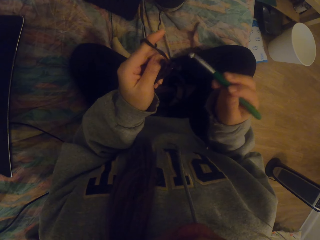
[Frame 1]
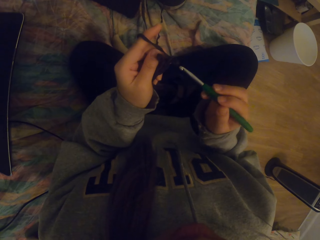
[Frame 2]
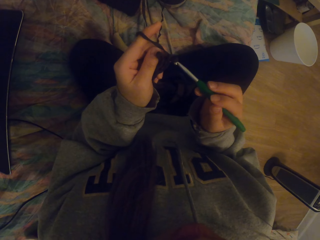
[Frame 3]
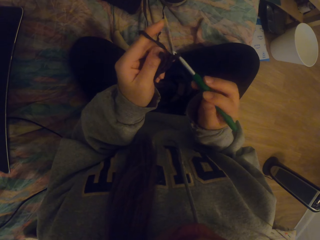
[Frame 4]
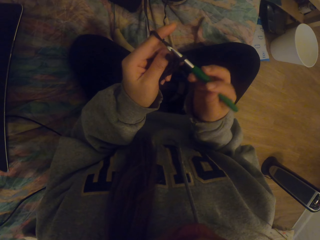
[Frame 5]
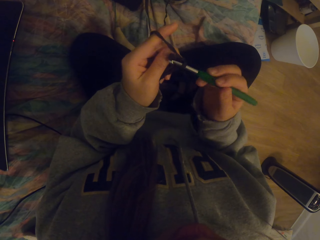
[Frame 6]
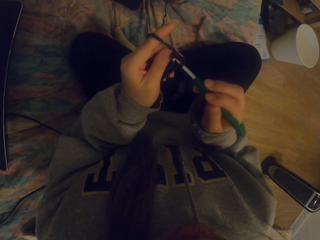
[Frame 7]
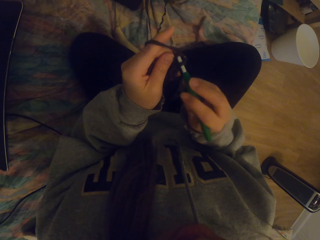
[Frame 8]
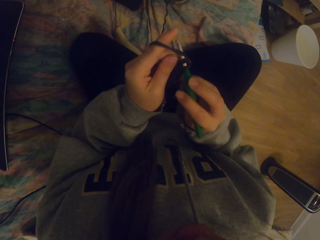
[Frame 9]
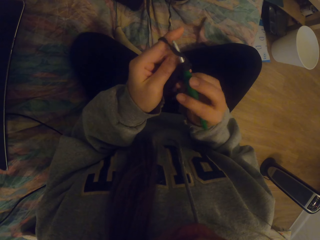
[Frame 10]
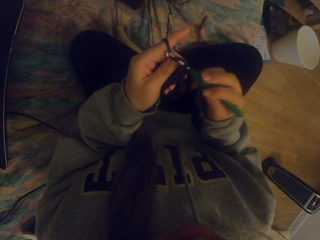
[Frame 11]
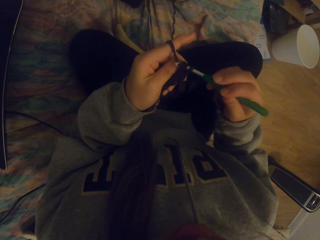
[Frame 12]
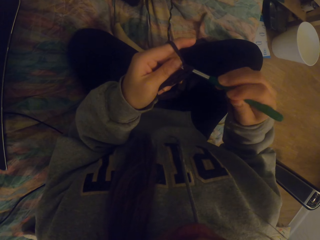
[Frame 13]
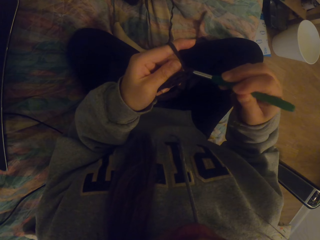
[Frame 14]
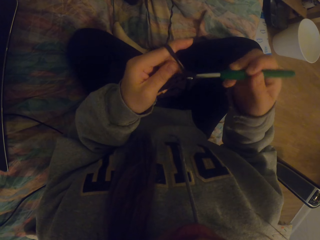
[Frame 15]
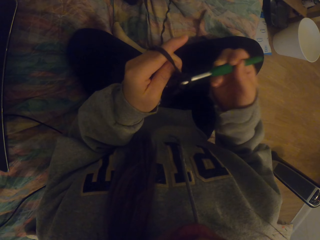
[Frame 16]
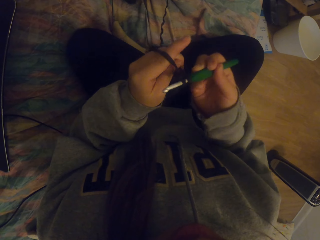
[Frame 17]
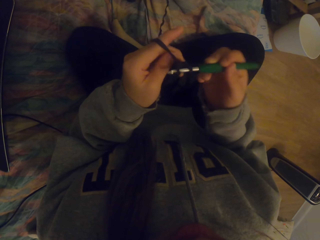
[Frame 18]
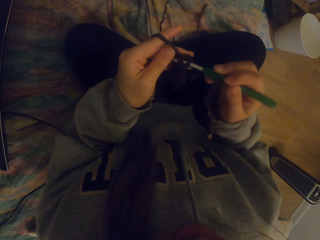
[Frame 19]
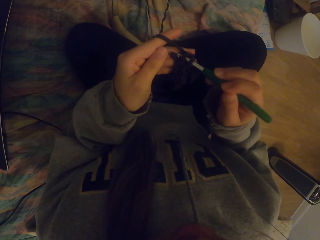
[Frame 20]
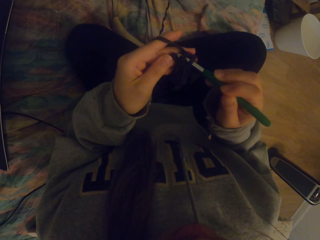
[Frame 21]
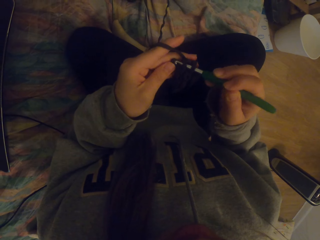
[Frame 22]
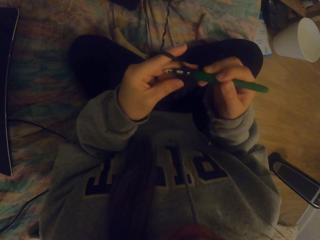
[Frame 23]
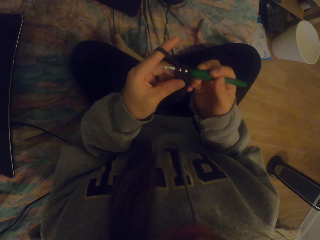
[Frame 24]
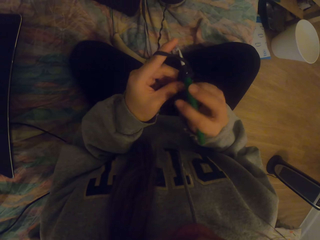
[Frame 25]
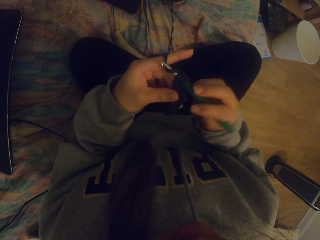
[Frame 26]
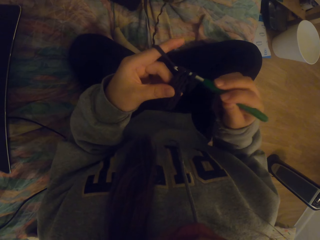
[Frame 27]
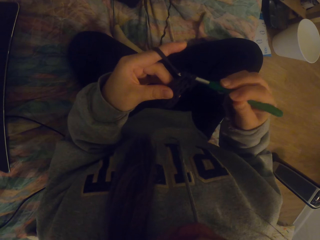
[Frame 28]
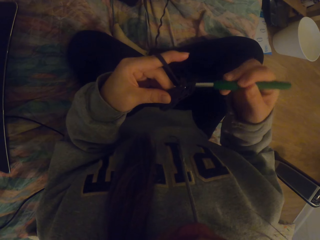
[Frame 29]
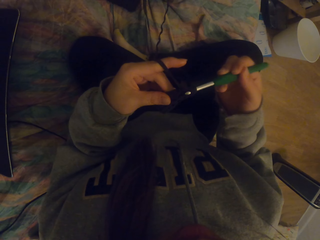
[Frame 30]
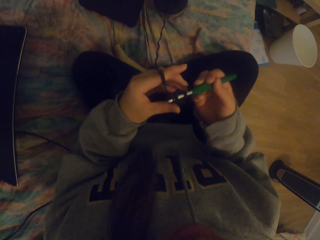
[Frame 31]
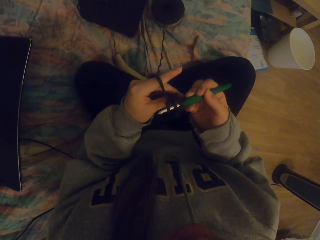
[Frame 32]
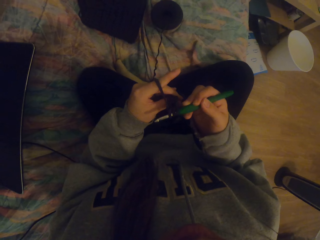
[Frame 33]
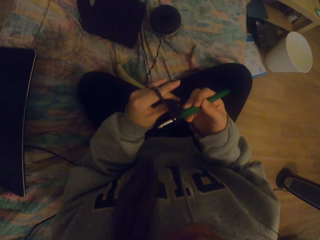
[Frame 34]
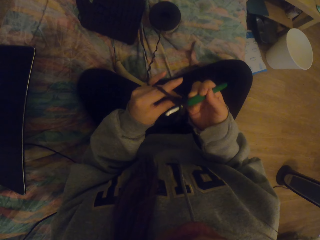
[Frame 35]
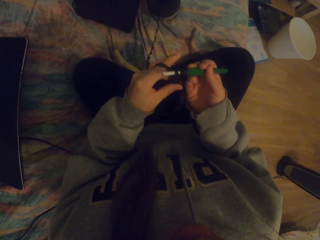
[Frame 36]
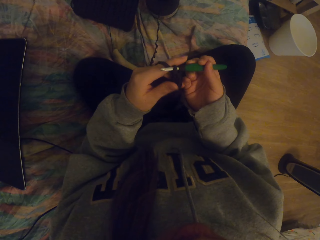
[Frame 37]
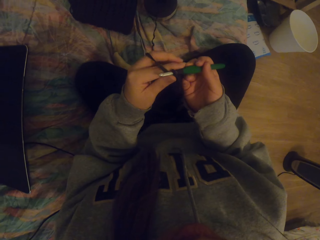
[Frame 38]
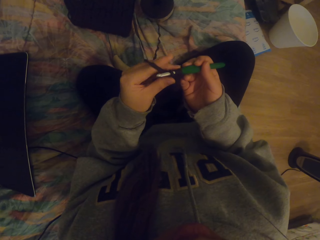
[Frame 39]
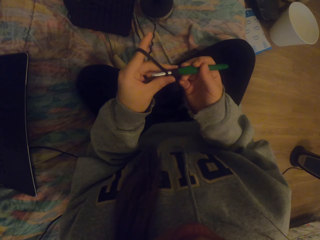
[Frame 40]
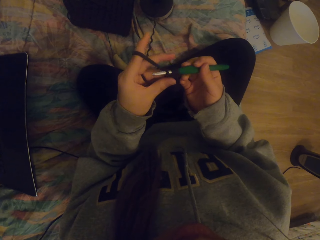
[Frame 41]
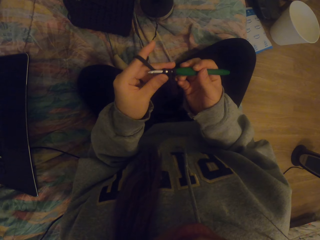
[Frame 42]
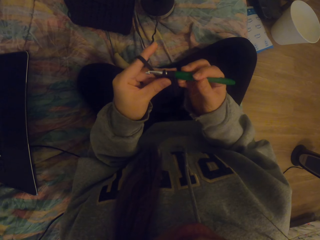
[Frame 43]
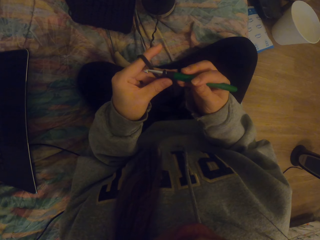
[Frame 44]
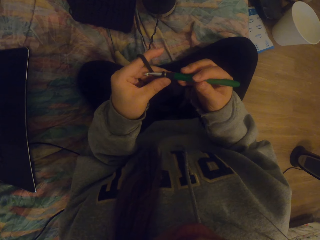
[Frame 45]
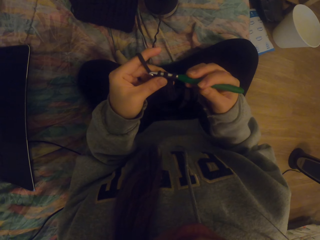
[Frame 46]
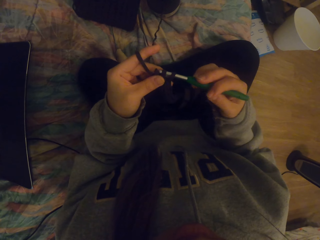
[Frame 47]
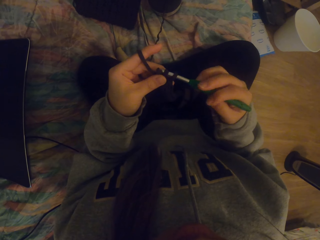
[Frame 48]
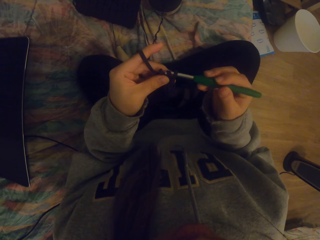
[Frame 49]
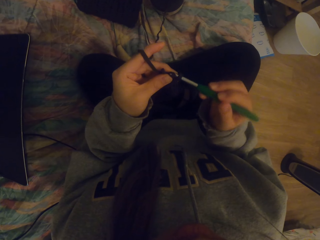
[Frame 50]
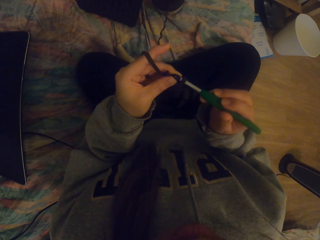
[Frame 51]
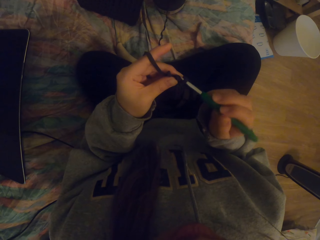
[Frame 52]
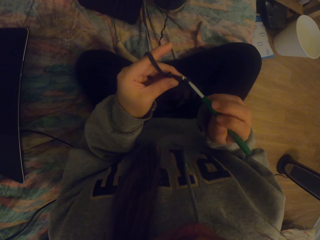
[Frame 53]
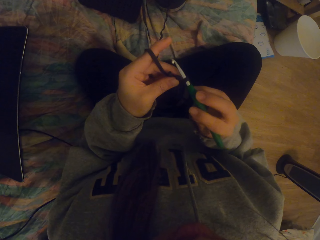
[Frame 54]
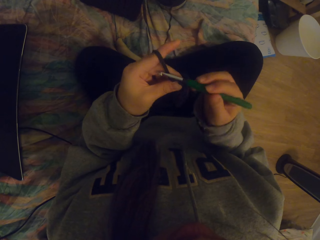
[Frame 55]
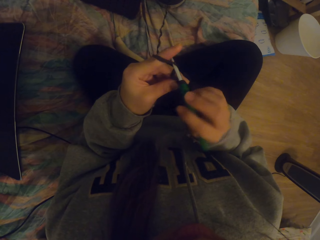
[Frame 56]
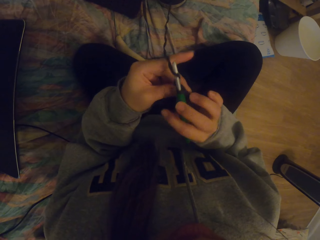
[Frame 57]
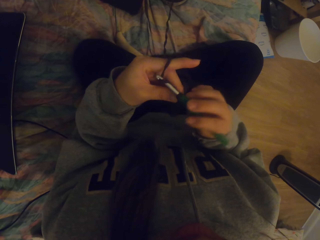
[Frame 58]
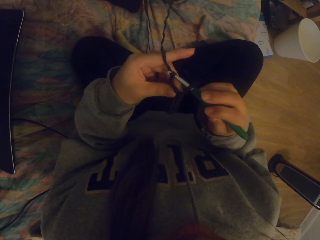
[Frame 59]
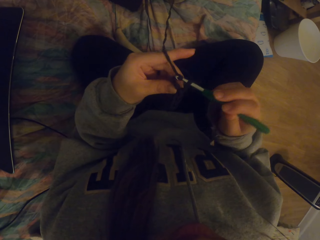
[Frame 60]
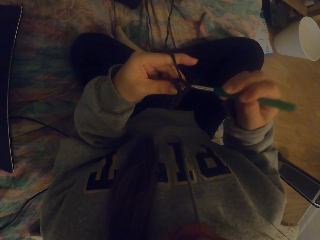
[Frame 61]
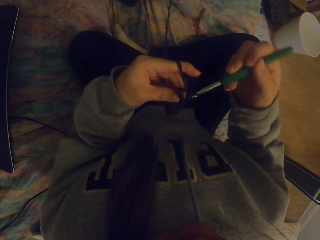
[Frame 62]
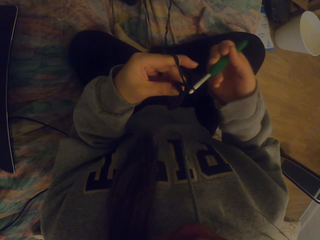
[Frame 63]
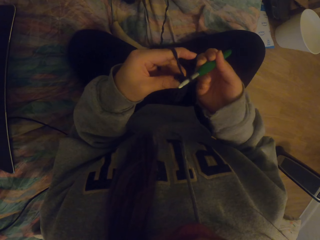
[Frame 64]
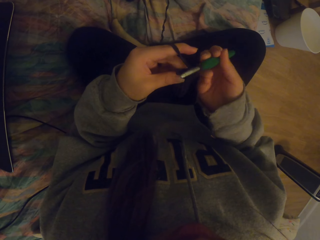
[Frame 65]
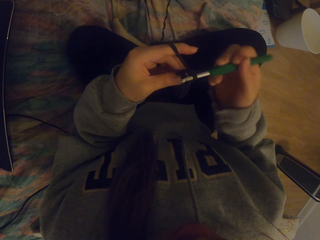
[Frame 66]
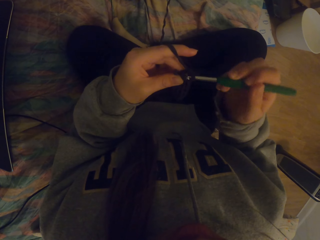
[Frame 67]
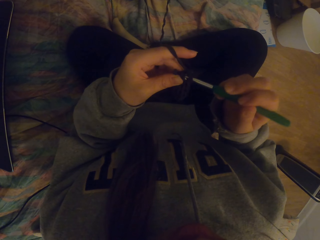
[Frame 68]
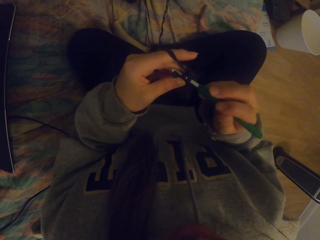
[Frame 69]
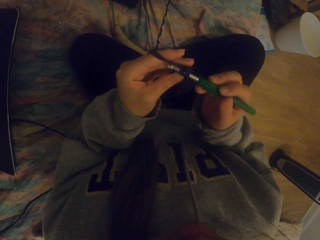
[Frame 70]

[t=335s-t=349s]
The camera wearer straightens the crochet. They crochet with a crochet hook.

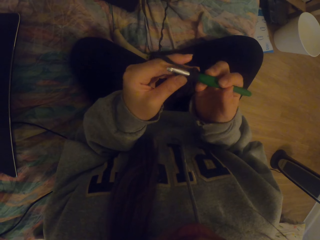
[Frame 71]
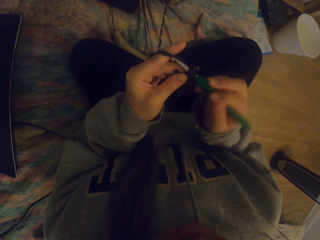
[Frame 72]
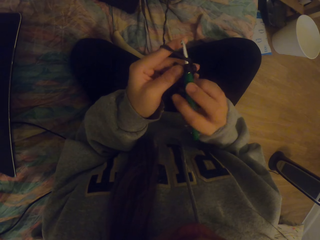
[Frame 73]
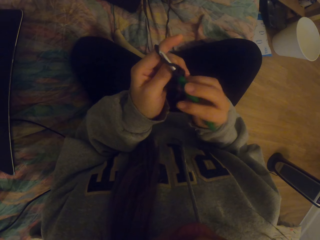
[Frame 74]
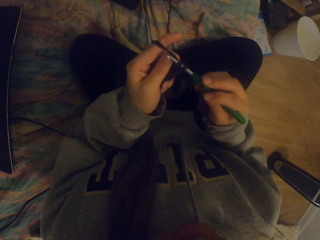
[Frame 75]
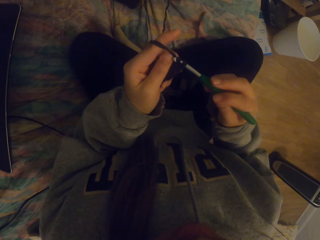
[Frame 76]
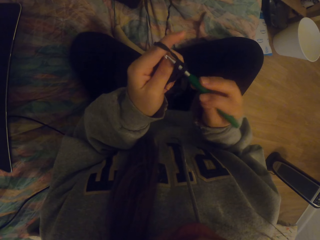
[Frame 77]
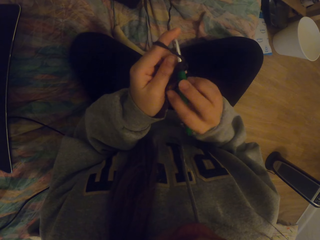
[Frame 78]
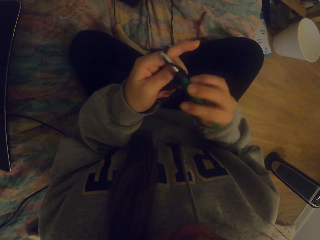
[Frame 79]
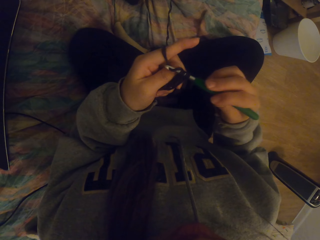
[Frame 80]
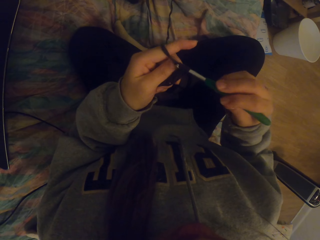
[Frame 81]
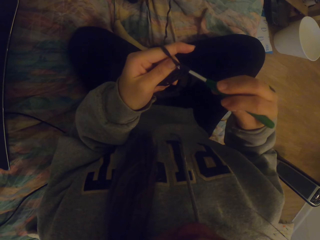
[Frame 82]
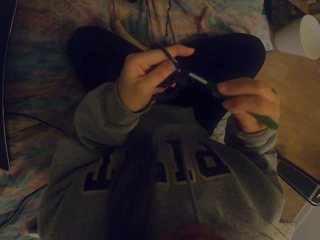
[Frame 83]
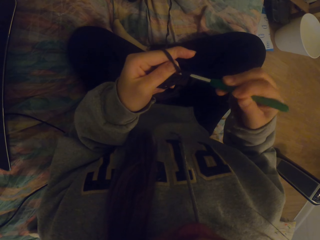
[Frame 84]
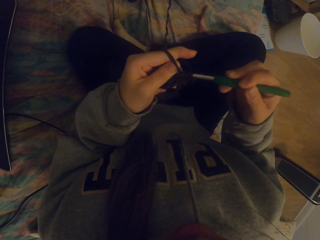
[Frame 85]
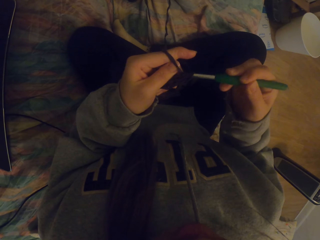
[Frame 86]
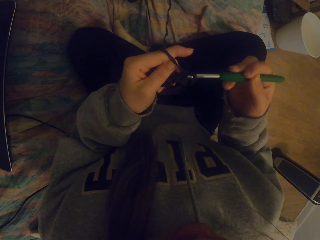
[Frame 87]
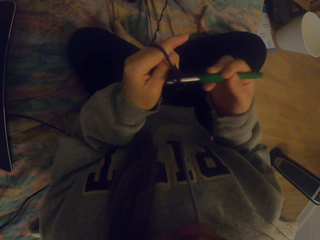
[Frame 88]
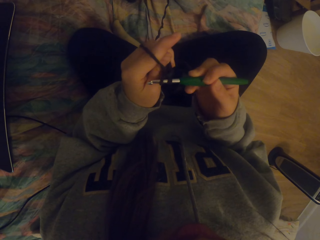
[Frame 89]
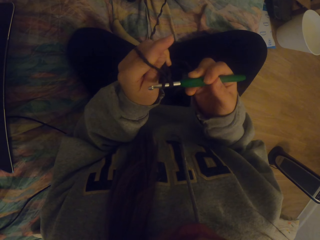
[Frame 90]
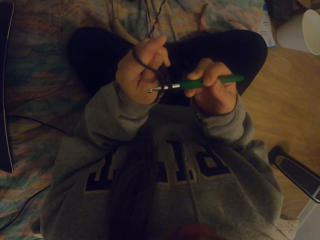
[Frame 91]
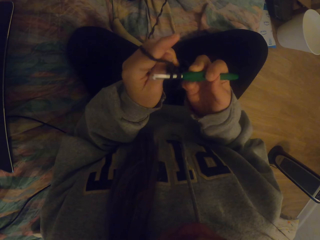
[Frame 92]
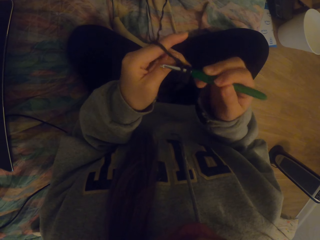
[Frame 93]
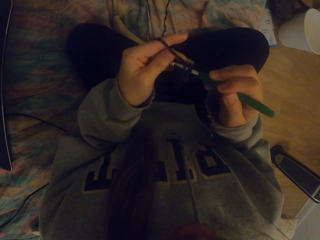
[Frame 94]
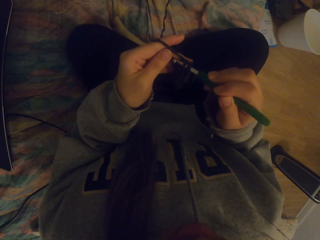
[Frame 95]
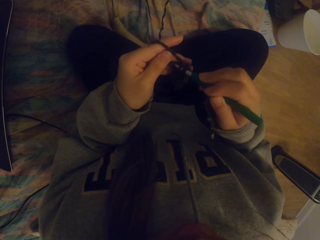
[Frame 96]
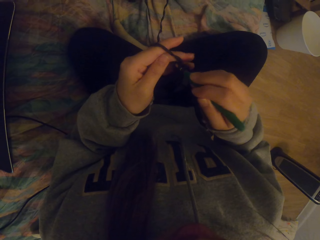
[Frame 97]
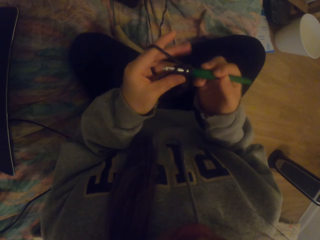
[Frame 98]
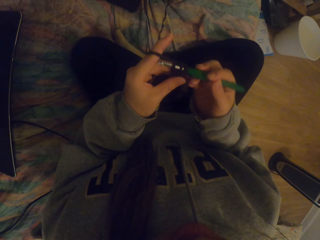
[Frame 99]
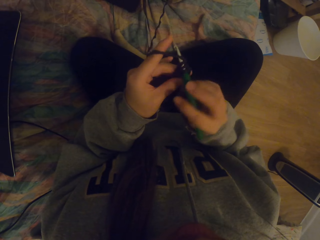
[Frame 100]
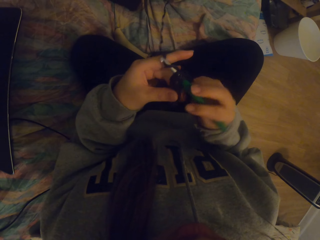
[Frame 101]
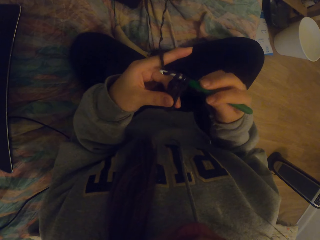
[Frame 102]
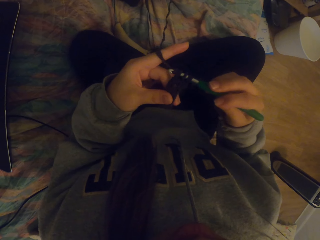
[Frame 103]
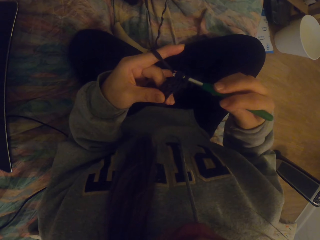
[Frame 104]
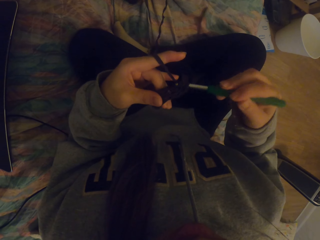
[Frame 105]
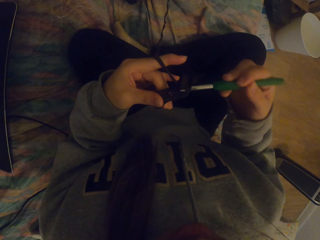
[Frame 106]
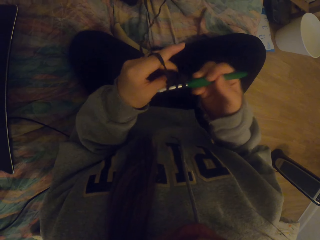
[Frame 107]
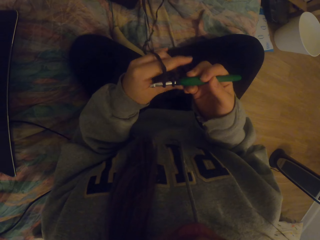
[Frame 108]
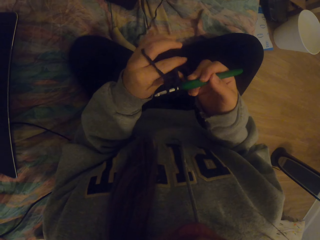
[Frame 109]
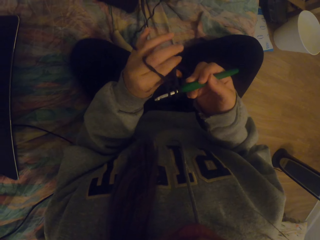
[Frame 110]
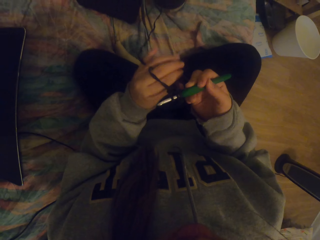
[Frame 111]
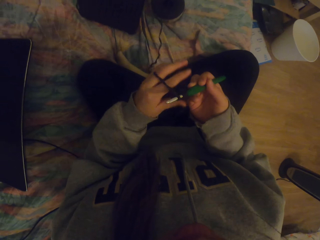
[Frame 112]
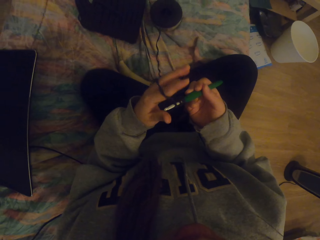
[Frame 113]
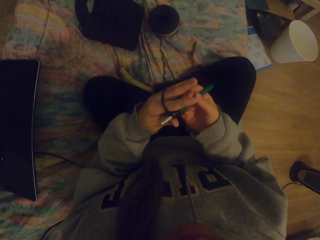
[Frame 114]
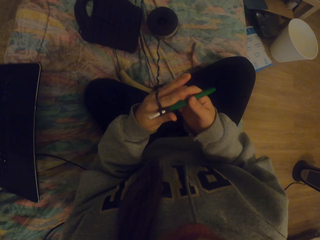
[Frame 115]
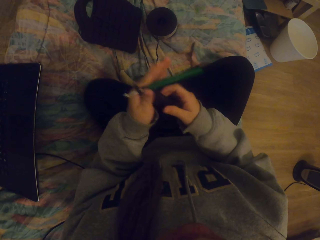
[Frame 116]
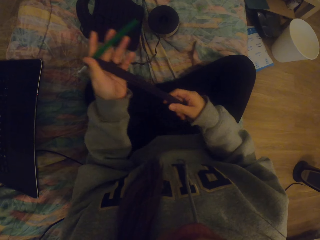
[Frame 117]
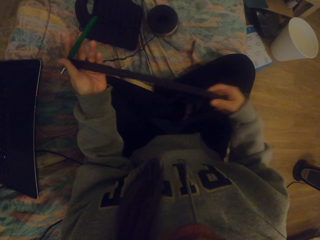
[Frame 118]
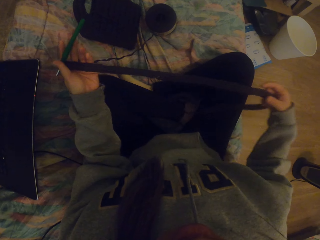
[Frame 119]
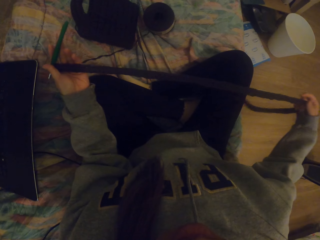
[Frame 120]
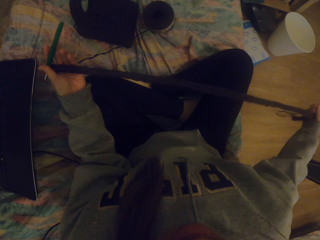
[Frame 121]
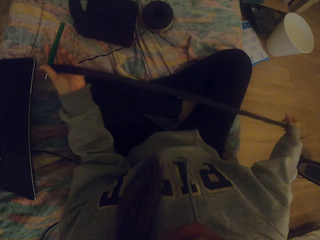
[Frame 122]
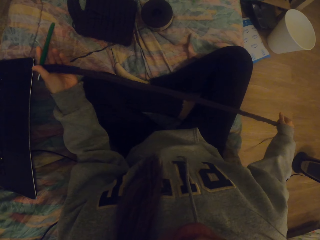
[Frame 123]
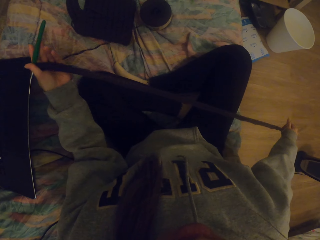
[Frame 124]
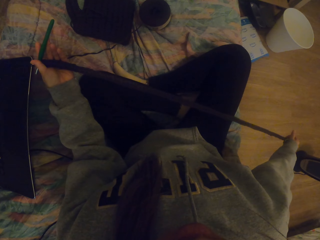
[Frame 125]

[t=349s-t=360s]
The camera wearer straightens the crochet. They tighten the knitted fabric on the crochet.
